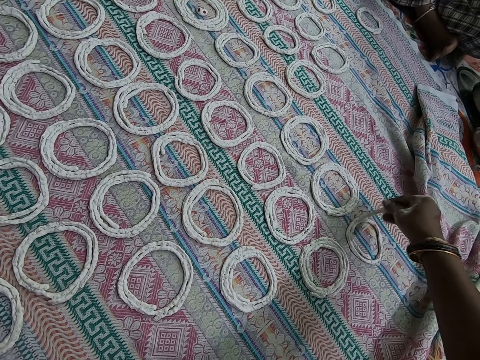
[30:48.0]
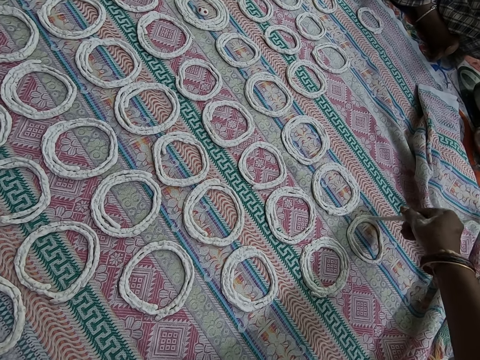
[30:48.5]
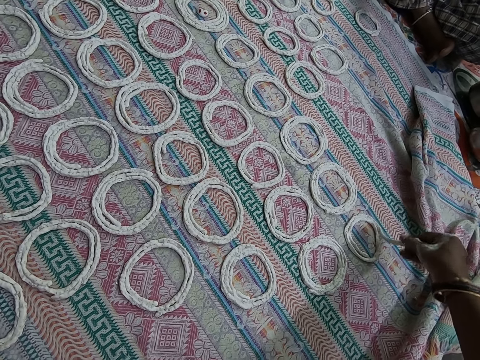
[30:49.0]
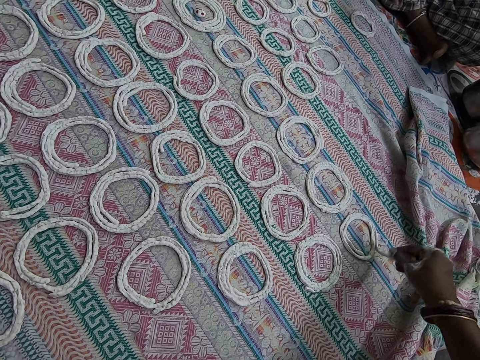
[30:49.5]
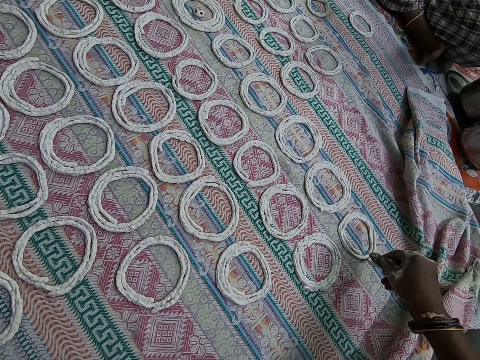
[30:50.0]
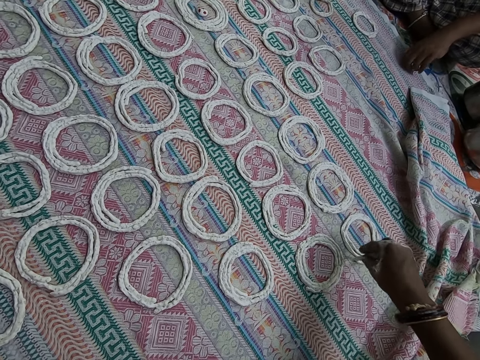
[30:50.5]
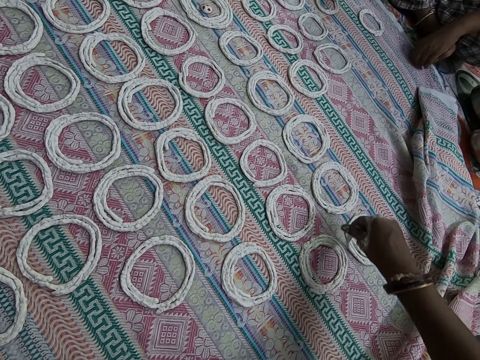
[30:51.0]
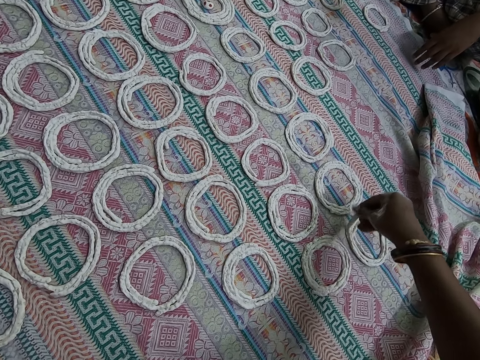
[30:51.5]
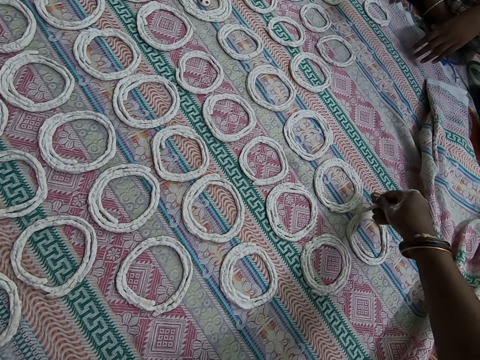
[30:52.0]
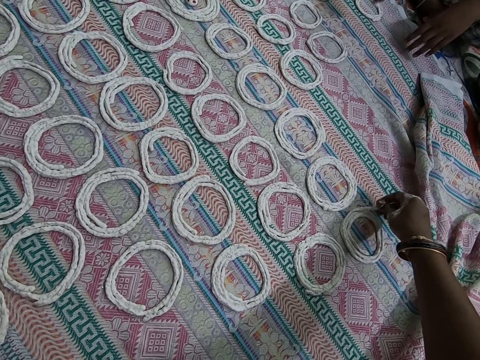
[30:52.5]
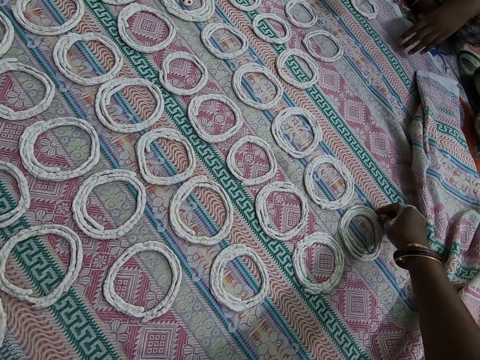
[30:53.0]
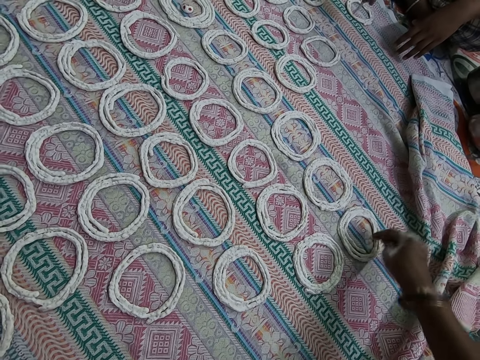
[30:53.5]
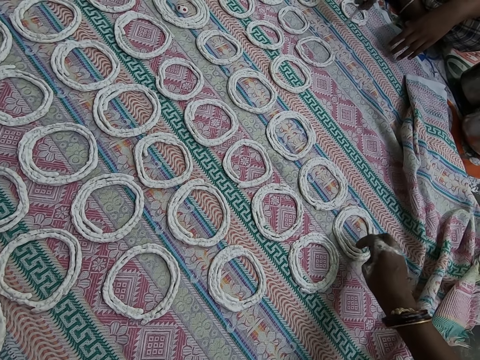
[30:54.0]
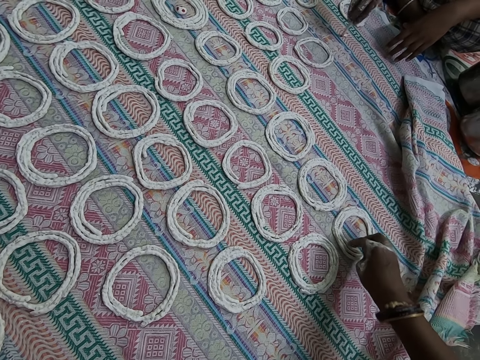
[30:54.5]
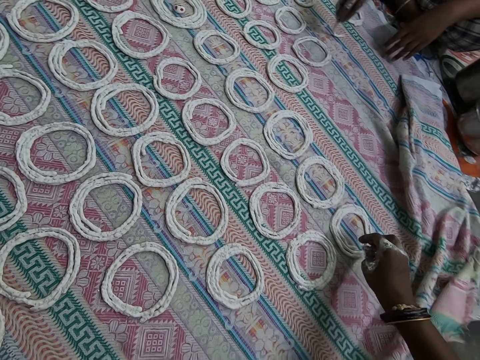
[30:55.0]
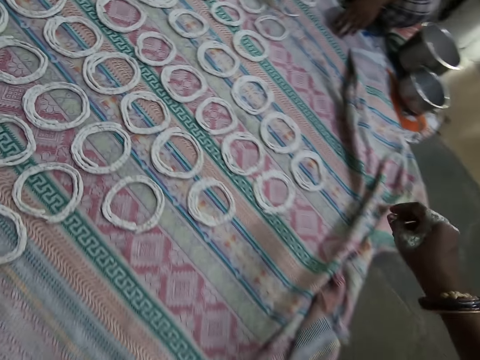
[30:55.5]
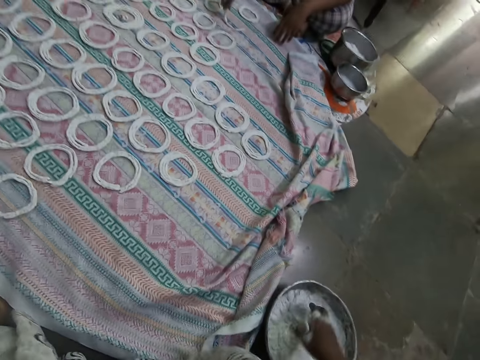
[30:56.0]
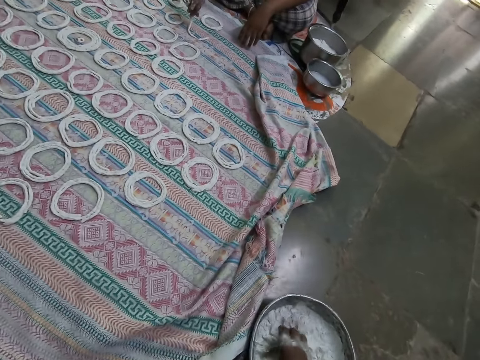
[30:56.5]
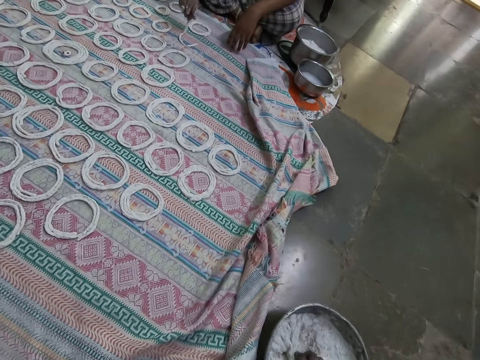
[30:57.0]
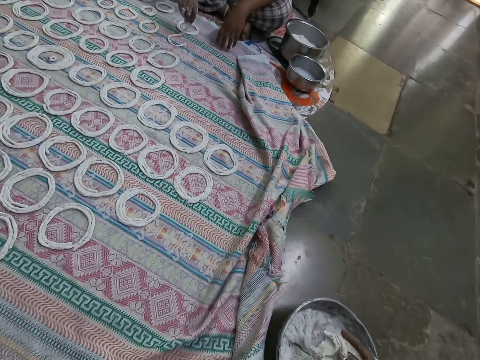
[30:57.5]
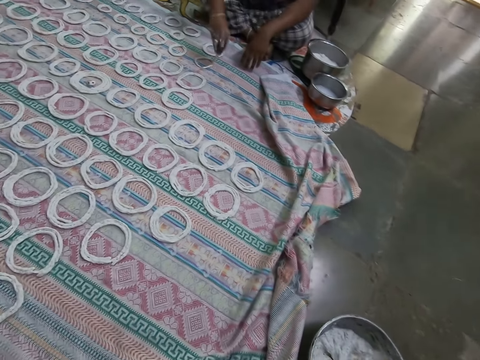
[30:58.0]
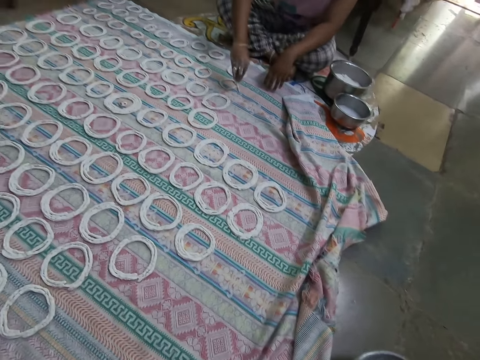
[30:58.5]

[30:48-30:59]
A woman moves the cloth on the floor with her right hand. The camera wearer rolls the dough. The woman touches the sheet and molds the murukku on the cloth with her right hand. The camera wearer adjusts the murukku on the cloth with her right hand and touches the dough. The woman rolls the dough. The camera wearer looks around and scoops some murukku from the bowl on the floor with her right hand. The woman rolls the dough again. The camera wearer kneads the dough.

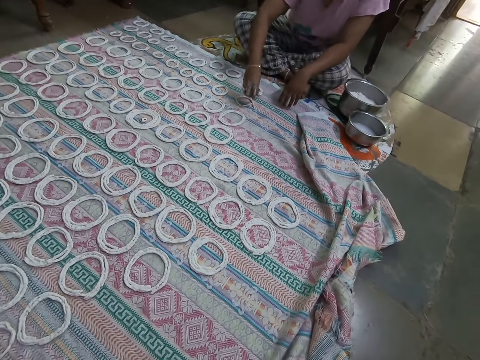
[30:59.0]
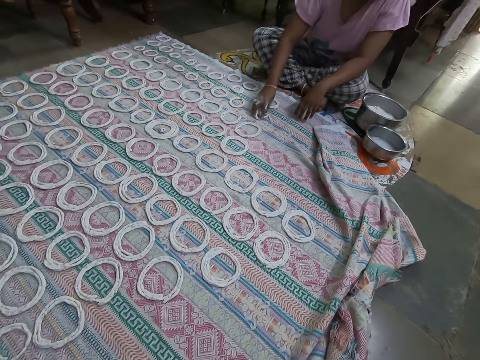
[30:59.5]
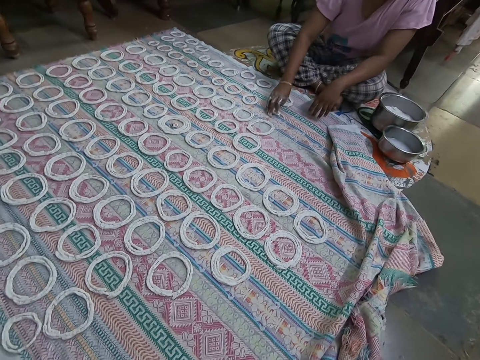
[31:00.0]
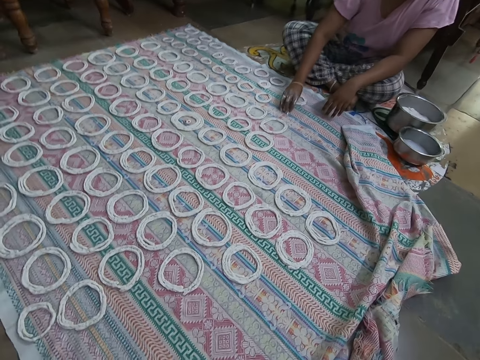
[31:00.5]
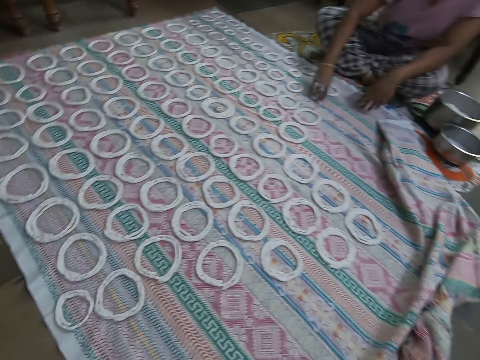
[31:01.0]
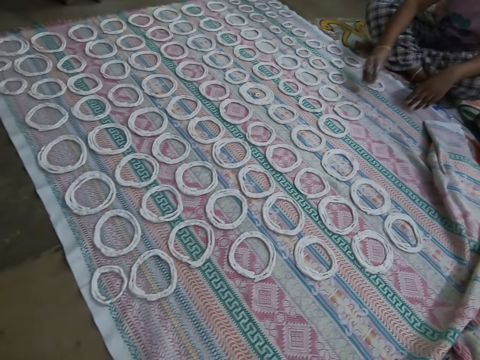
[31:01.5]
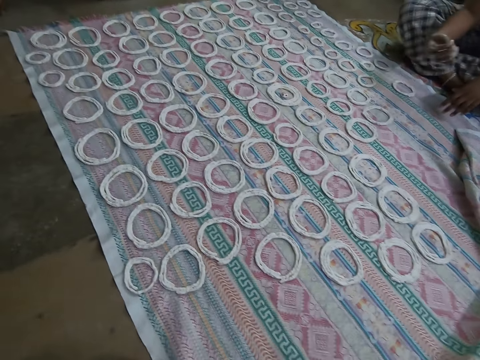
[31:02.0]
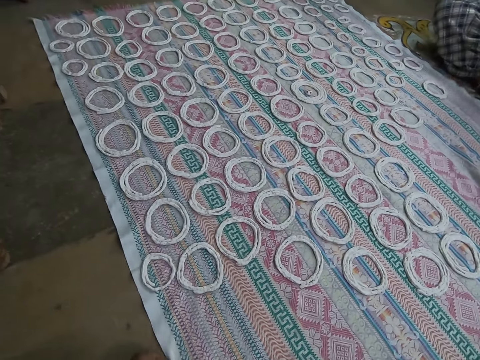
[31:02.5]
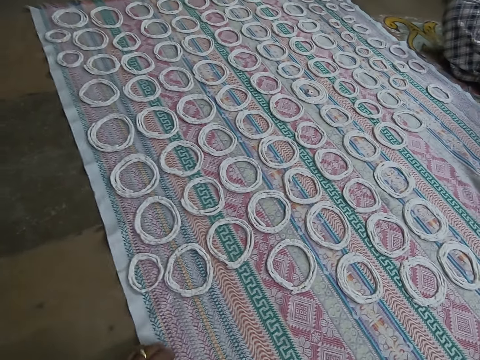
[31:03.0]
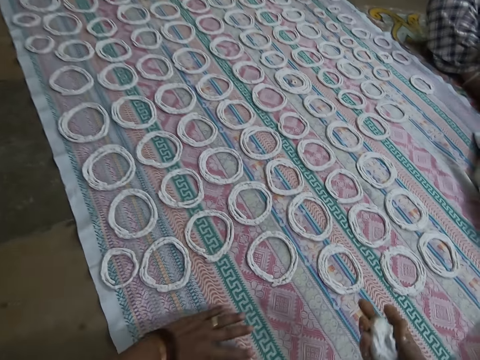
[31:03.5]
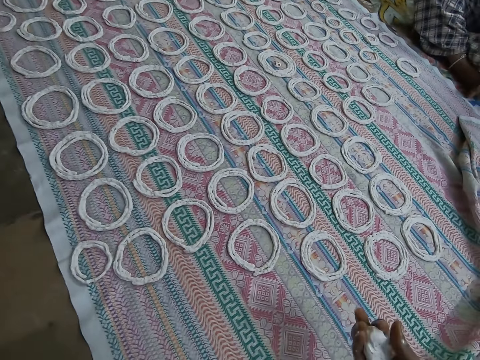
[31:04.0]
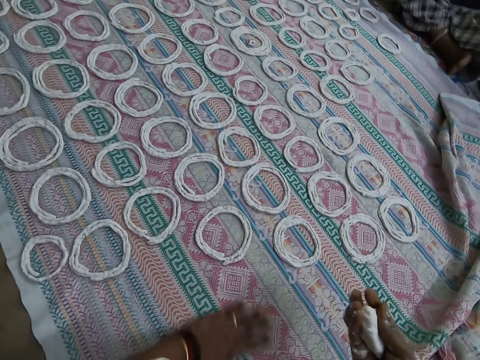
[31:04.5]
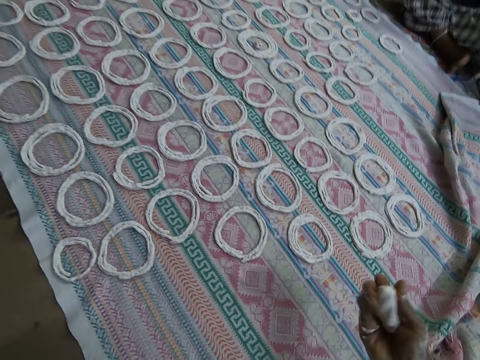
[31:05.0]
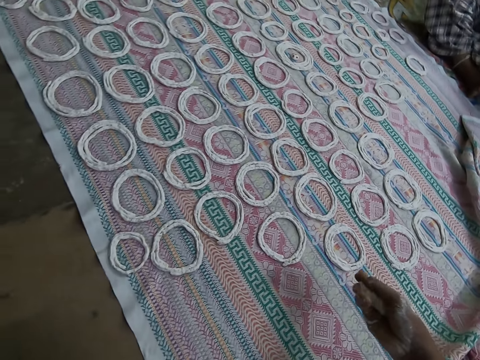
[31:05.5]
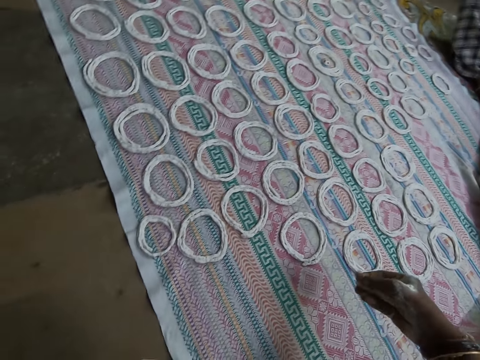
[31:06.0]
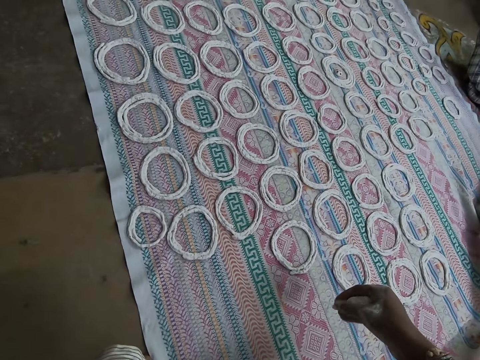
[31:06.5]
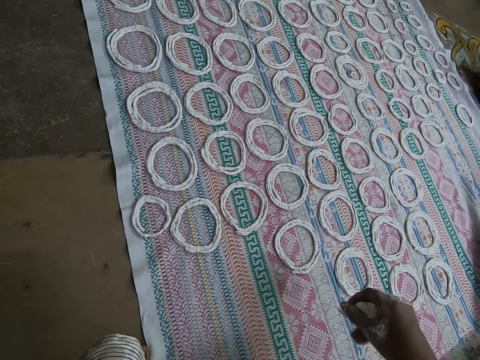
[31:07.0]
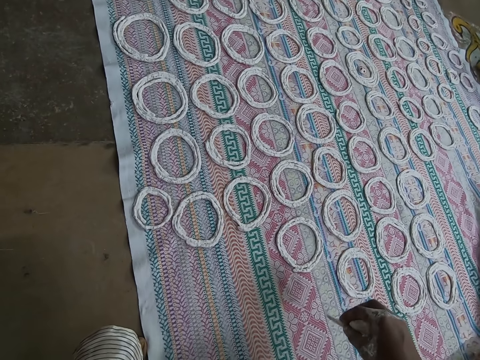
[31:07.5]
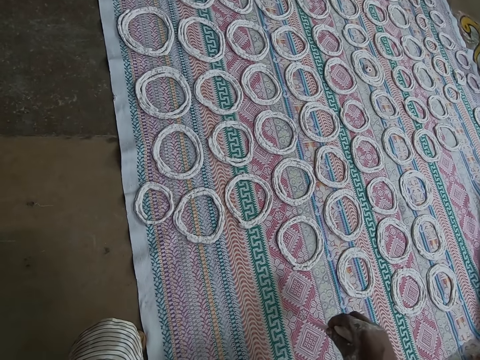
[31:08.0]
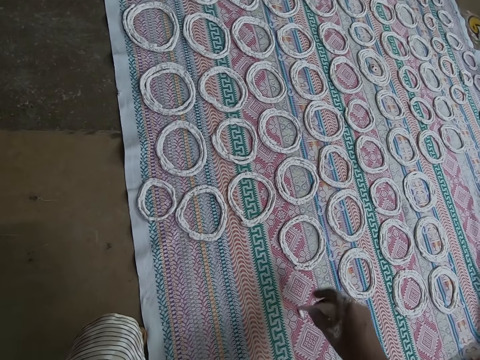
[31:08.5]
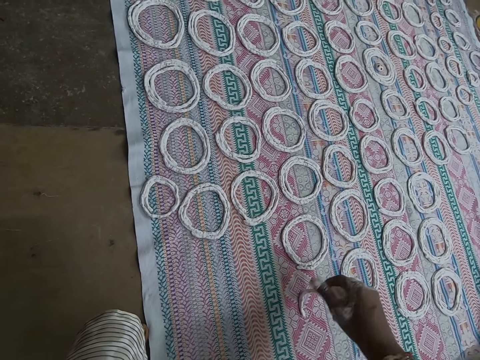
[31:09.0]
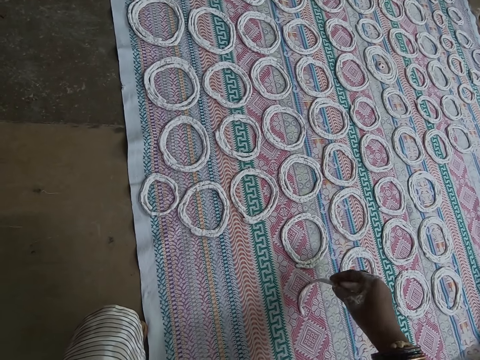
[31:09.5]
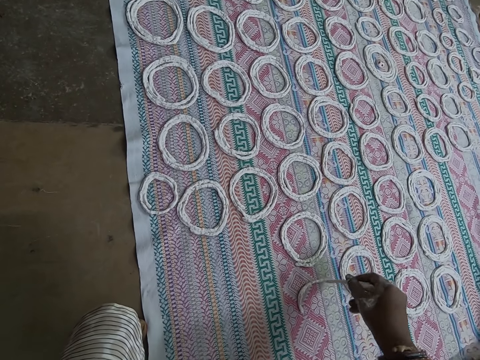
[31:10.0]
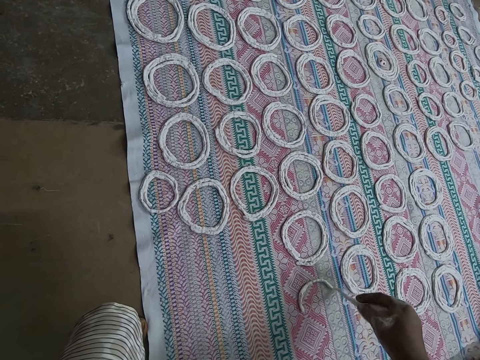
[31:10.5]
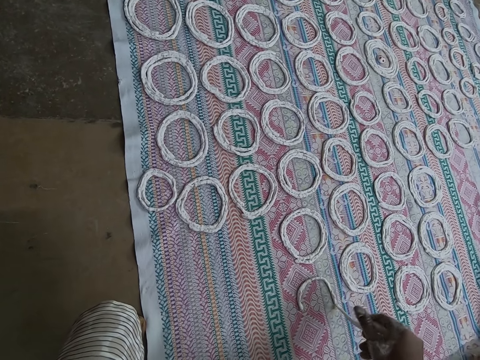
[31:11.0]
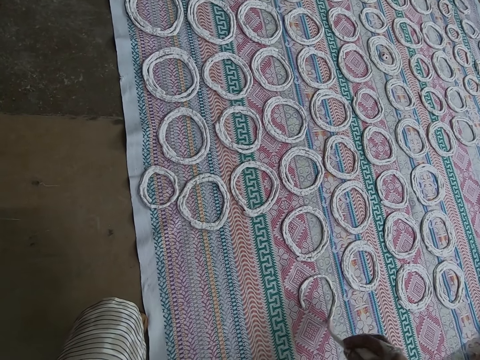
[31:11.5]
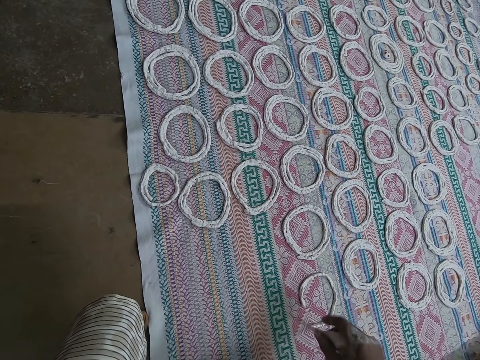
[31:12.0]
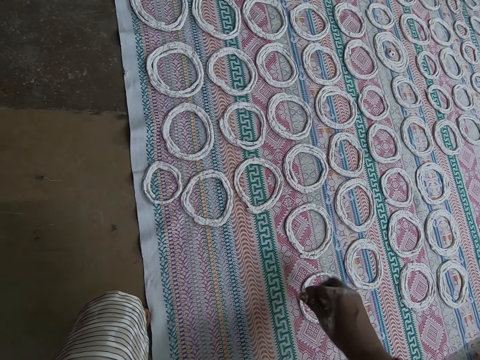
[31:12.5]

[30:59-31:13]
A woman squeezes the murukku on the cloth or sheet with her right hand. The camera wearer looks around. The woman lifts the murukku from the cloth in her right hand. The camera wearer looks around again. She moves the cloth on the floor with her left hand. She squeezes the murukku in her right hand, wipes the cloth on the floor with her left hand, and touches the sheet. She molds the murukku on the cloth with her right hand.

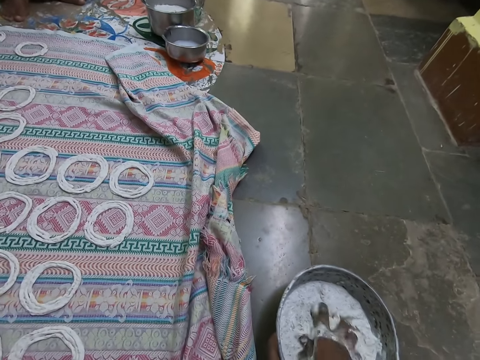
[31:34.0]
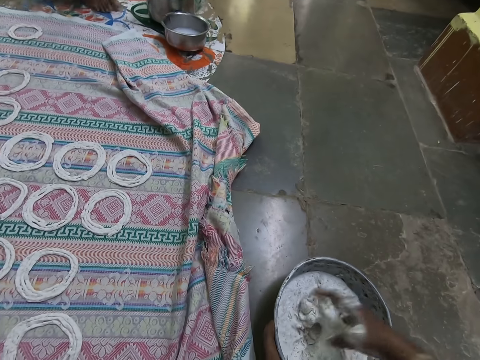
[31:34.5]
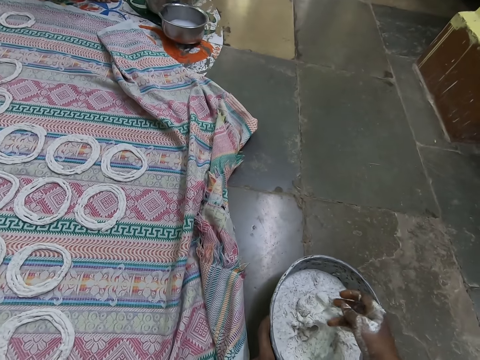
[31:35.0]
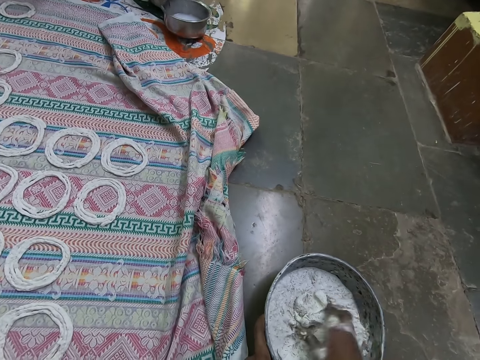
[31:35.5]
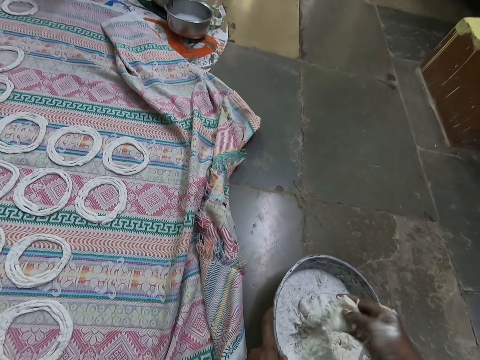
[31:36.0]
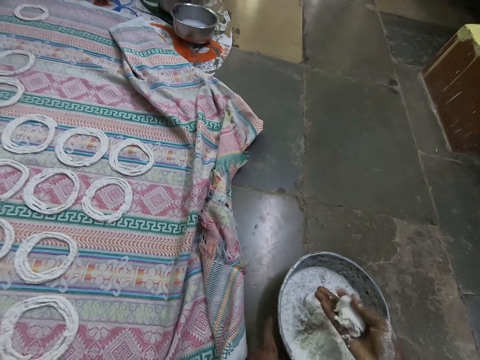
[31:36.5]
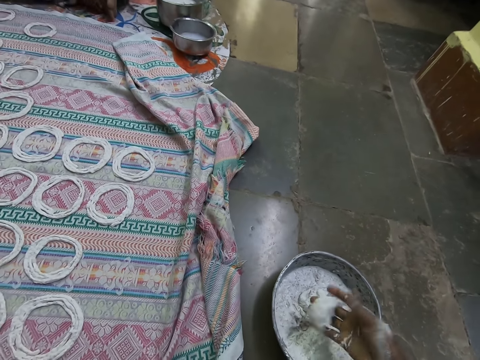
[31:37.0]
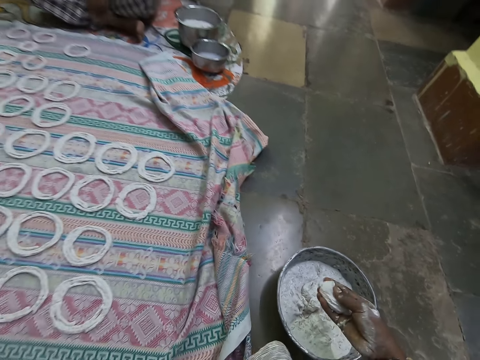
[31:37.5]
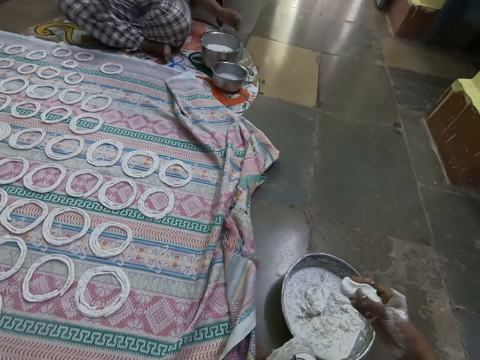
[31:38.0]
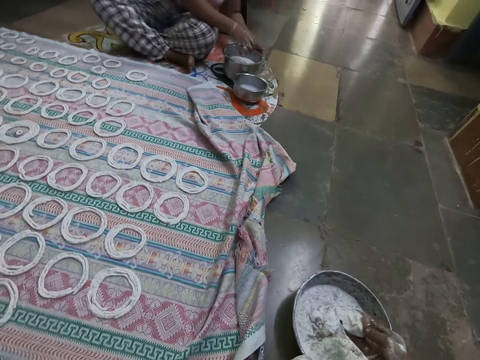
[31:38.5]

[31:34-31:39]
The camera wearer scoops some murukku from the bowl on the floor with her right hand. She squeezes the murukku in her right hand. She squeezes the murukku again and looks around. The woman holds the pot on the floor with her left hand.
